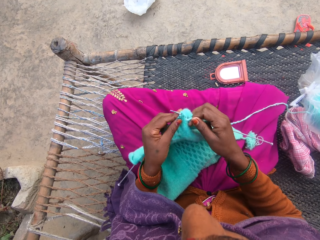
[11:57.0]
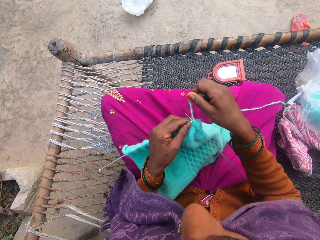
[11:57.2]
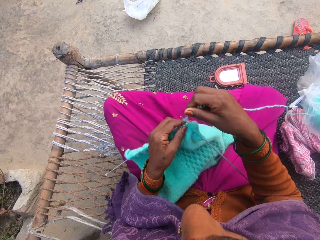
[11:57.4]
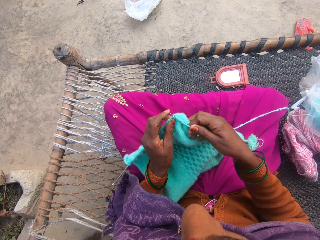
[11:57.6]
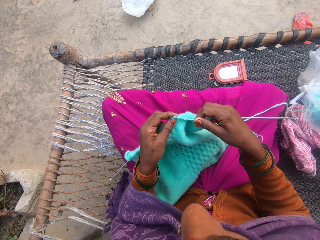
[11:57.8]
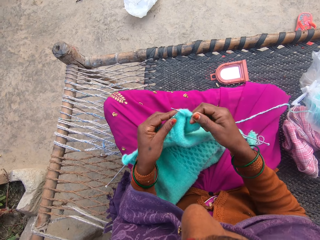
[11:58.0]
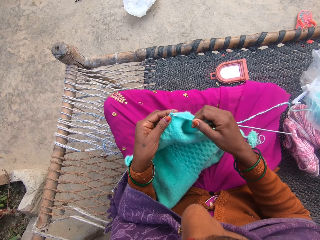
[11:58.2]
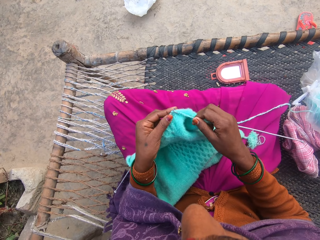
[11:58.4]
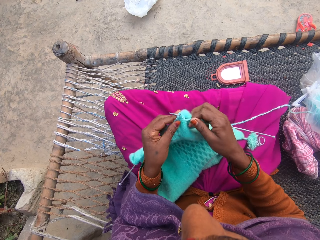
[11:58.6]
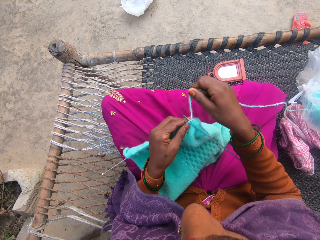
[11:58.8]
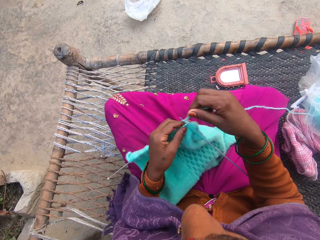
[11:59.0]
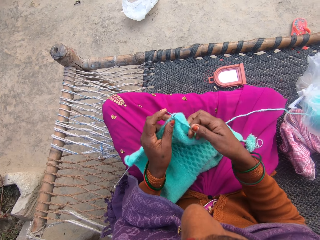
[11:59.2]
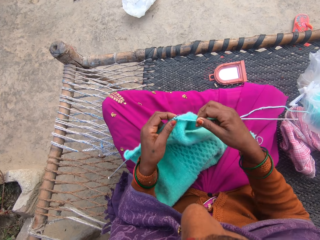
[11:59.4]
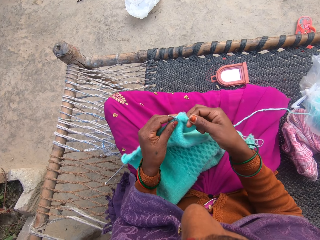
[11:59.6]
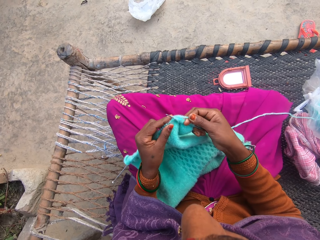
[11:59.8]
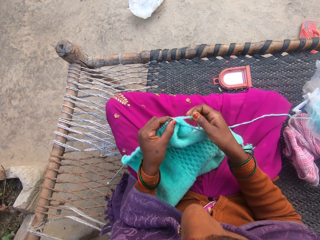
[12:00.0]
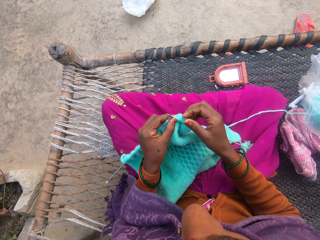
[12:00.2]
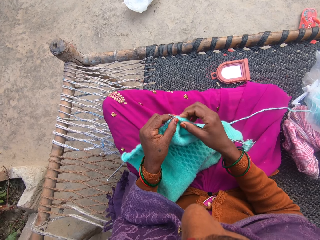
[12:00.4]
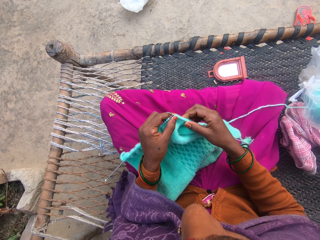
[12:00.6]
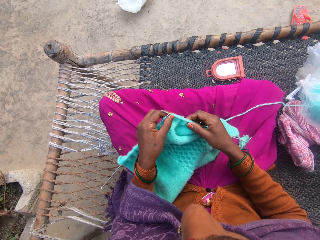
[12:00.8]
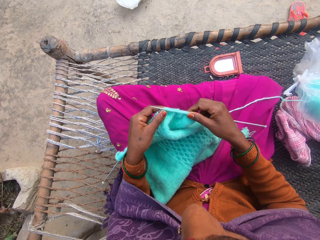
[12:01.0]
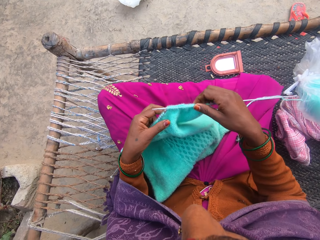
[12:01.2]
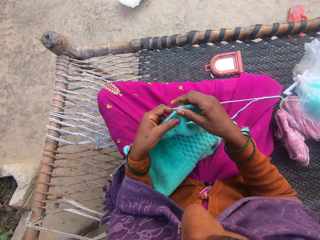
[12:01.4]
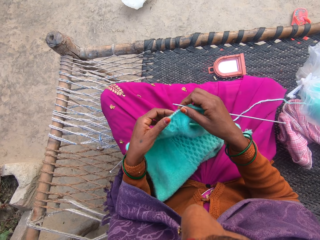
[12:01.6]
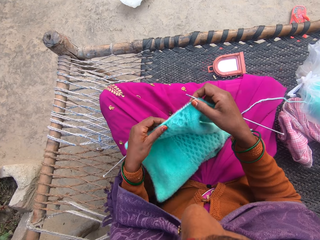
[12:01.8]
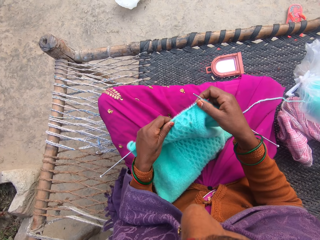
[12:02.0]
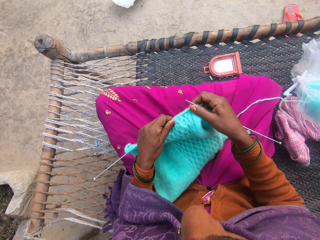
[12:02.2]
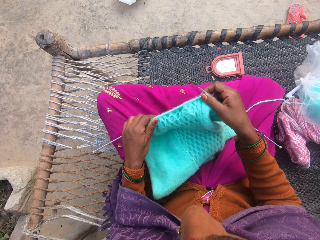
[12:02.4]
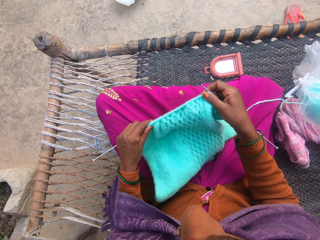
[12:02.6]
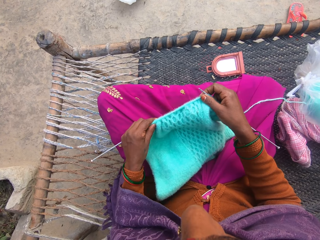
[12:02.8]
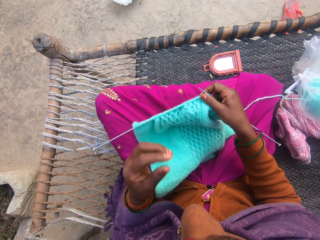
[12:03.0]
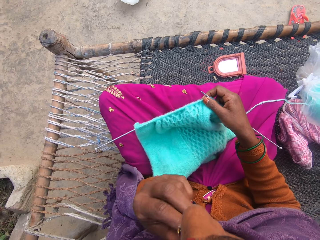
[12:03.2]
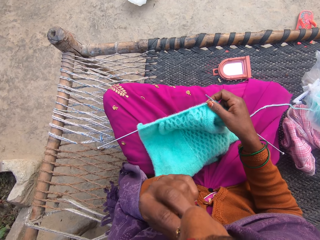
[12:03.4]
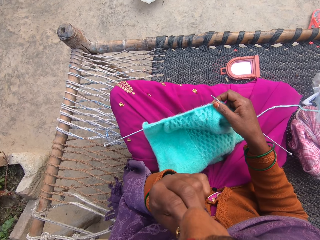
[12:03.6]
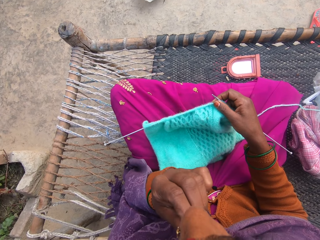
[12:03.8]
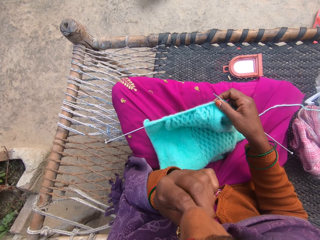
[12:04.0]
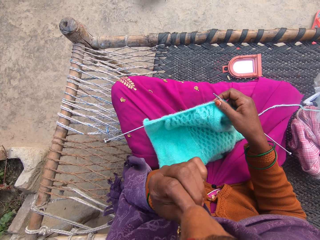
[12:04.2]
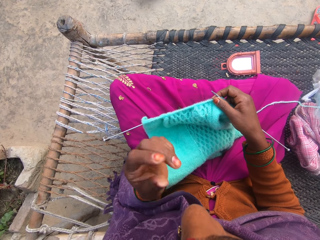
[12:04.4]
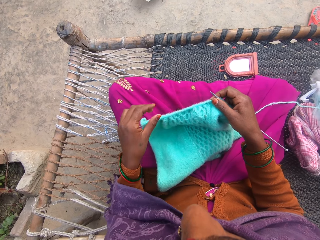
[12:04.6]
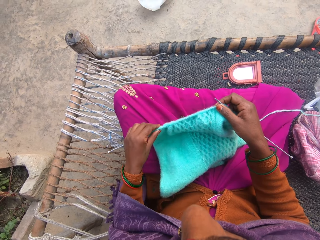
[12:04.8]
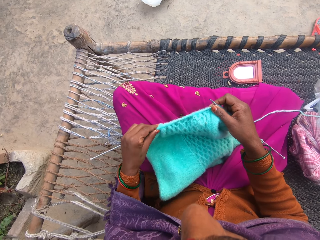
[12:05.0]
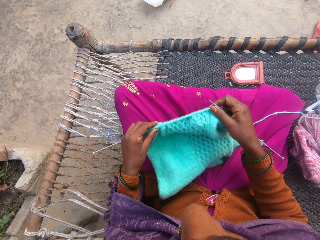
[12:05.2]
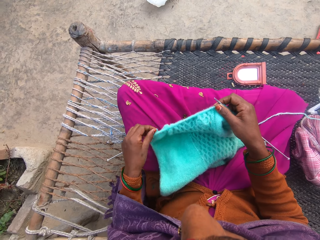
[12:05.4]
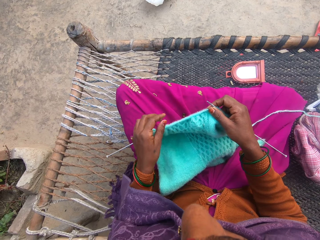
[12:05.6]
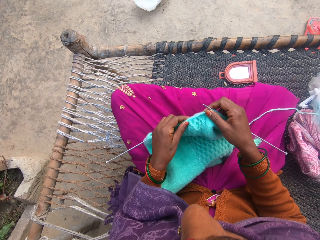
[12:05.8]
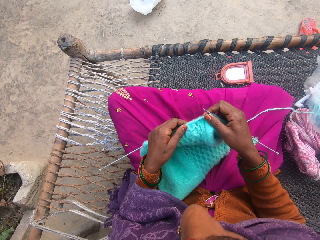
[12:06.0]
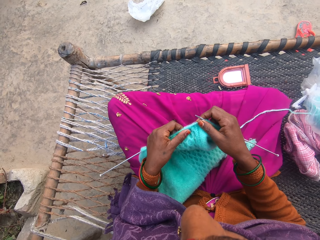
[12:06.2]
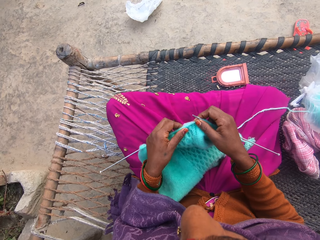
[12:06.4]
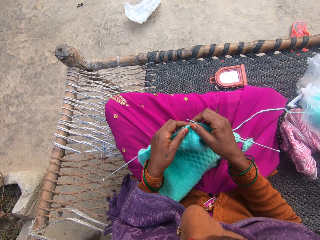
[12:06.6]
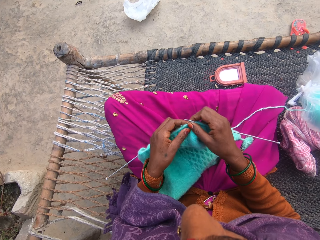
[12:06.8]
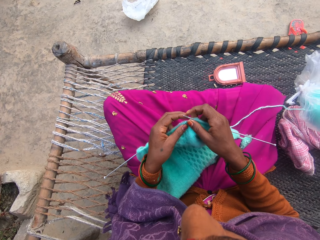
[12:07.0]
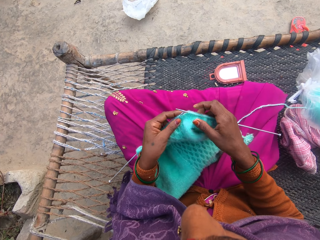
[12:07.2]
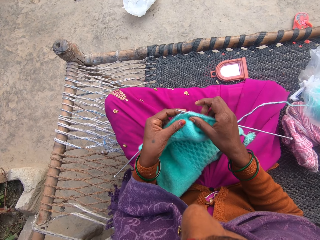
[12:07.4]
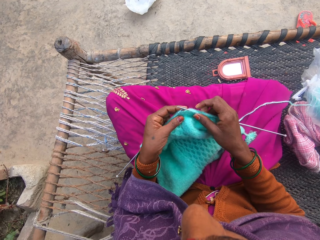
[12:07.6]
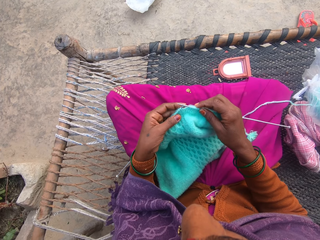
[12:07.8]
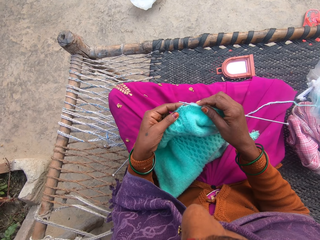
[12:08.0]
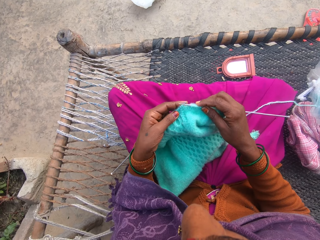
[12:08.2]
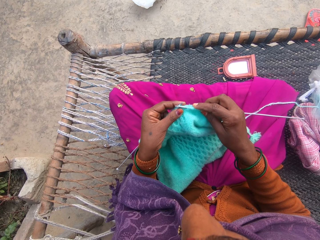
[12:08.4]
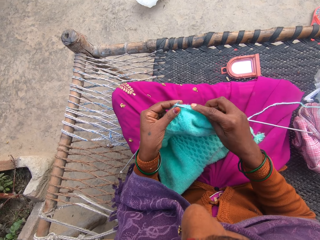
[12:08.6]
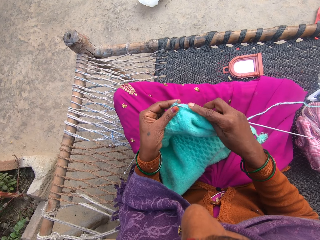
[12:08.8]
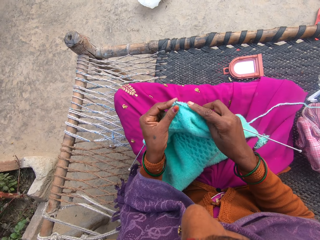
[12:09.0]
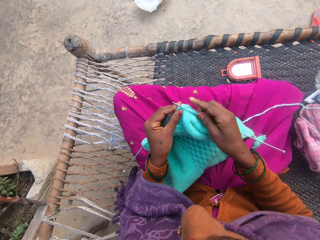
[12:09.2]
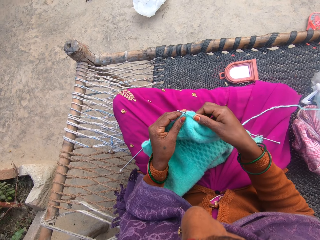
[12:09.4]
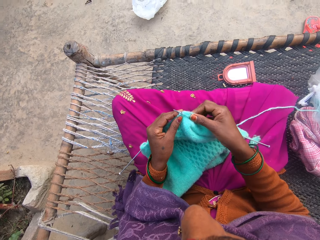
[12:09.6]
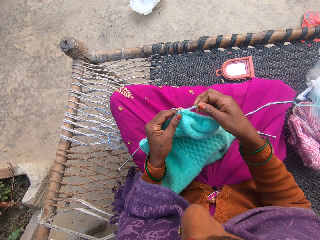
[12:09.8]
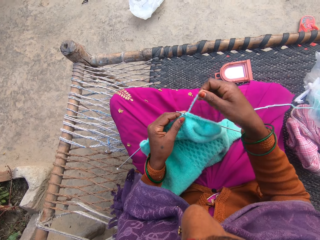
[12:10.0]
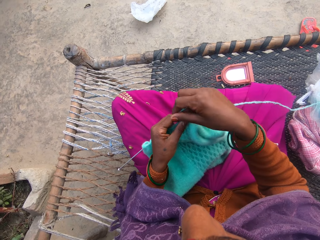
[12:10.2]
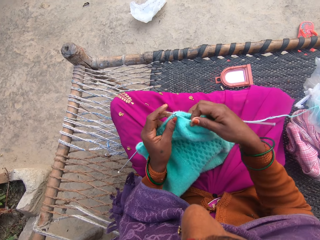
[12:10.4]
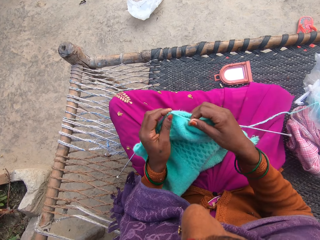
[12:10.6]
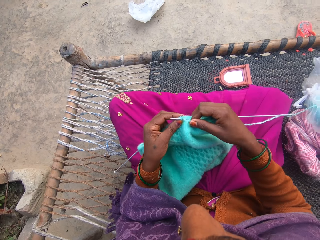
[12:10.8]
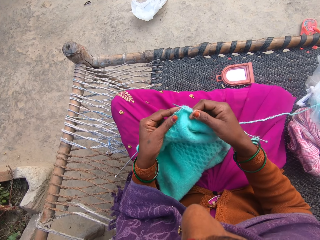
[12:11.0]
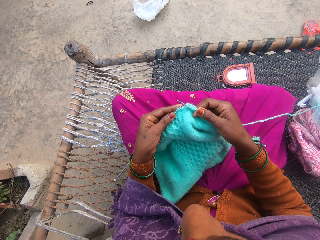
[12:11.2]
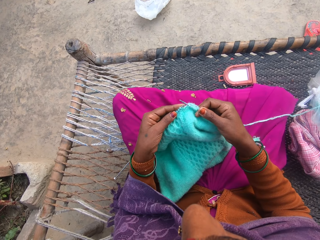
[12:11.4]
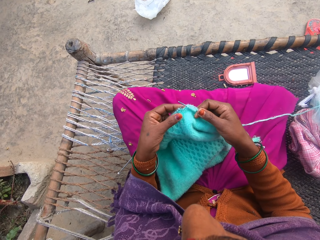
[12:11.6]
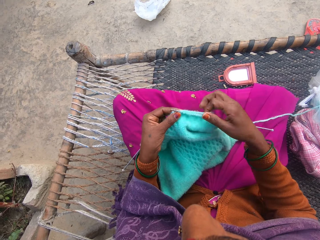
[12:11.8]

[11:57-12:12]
The camera wearer adjusts the yarn with her hand. She touches her face with her left hand. She knits the cloth with the pair of knitting needles and the yarn in both hands. She adjusts the yarn with her hand. She knits the yarn with the knitting needles.

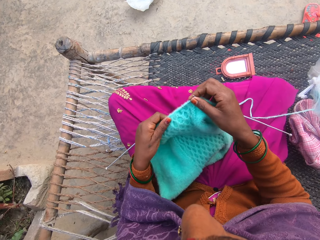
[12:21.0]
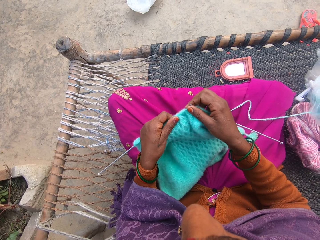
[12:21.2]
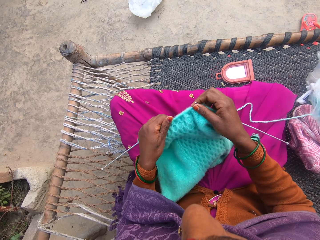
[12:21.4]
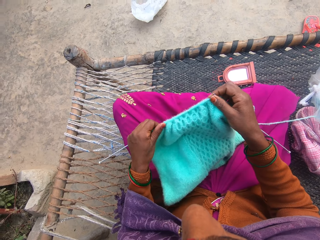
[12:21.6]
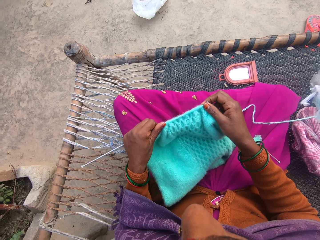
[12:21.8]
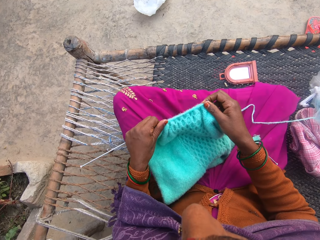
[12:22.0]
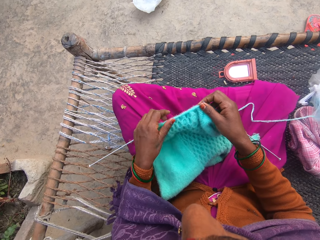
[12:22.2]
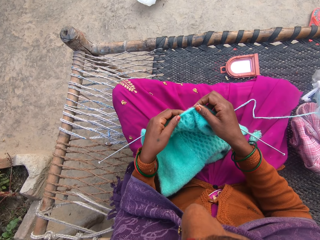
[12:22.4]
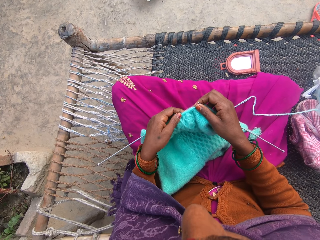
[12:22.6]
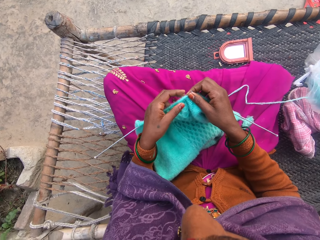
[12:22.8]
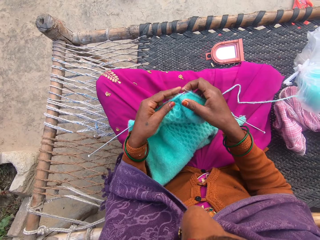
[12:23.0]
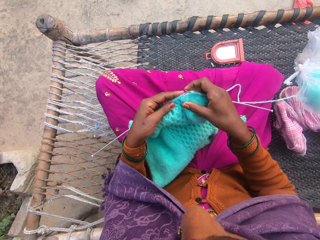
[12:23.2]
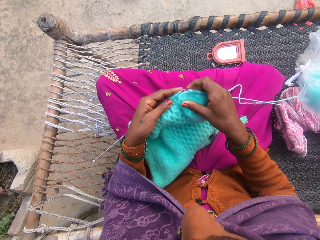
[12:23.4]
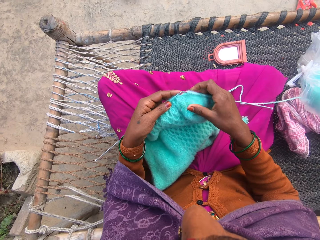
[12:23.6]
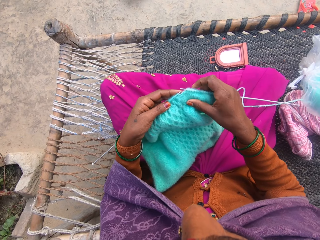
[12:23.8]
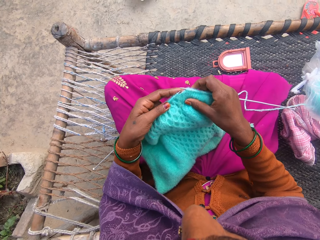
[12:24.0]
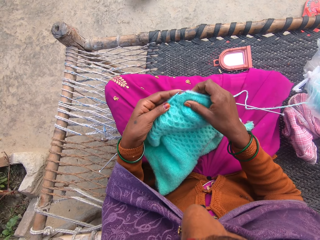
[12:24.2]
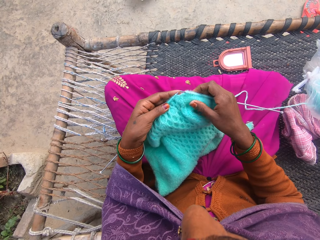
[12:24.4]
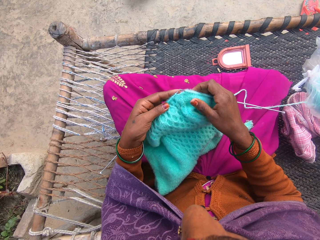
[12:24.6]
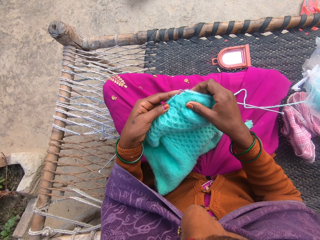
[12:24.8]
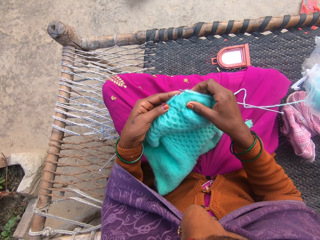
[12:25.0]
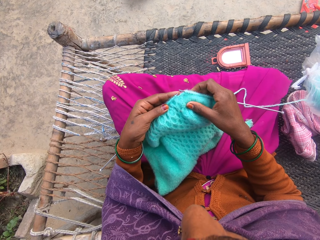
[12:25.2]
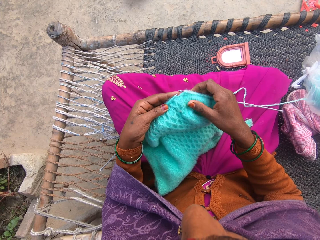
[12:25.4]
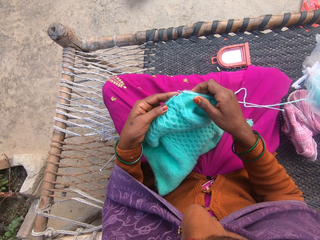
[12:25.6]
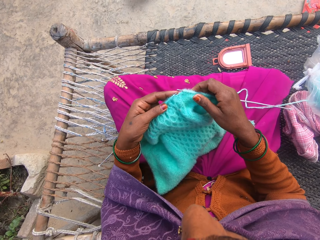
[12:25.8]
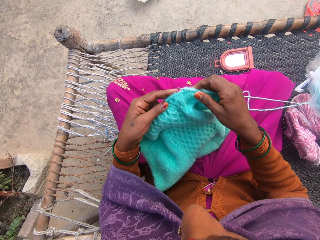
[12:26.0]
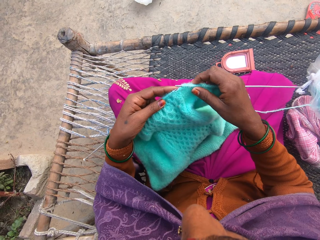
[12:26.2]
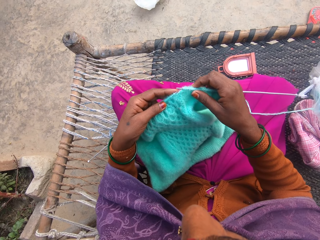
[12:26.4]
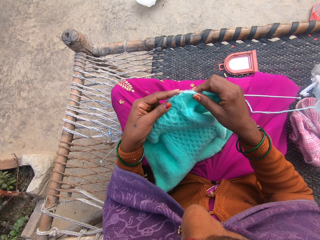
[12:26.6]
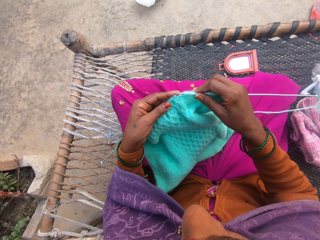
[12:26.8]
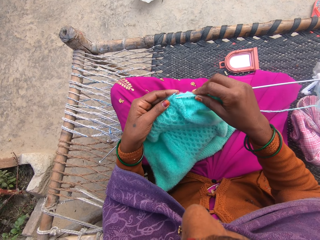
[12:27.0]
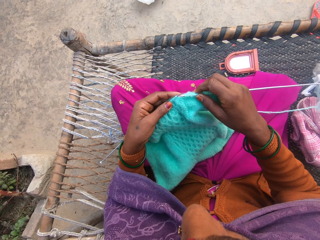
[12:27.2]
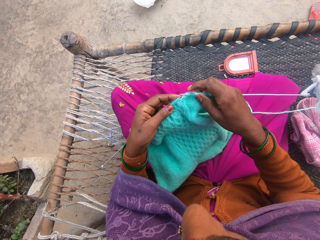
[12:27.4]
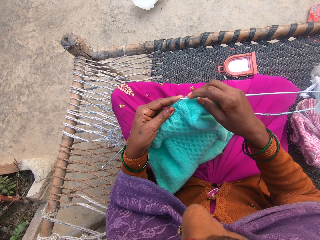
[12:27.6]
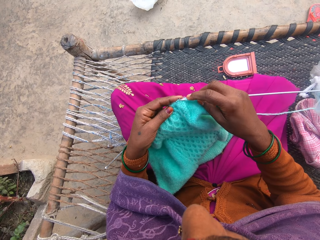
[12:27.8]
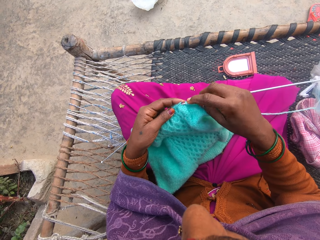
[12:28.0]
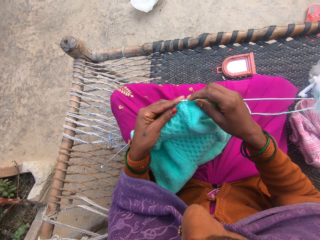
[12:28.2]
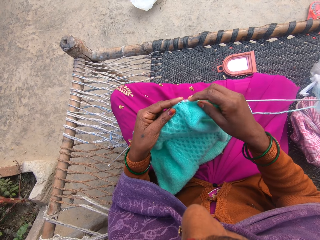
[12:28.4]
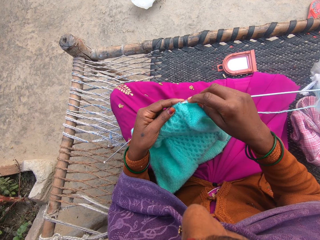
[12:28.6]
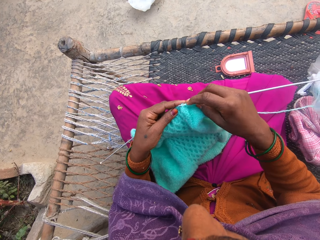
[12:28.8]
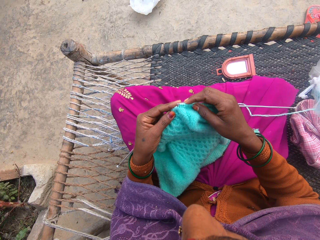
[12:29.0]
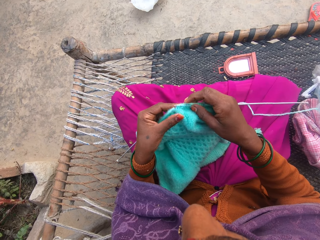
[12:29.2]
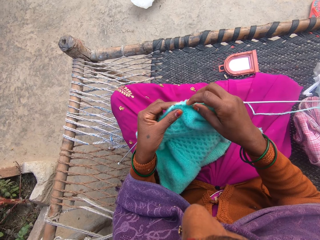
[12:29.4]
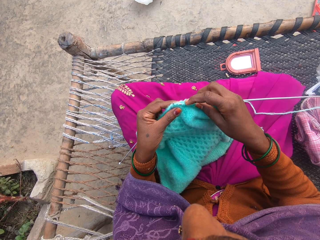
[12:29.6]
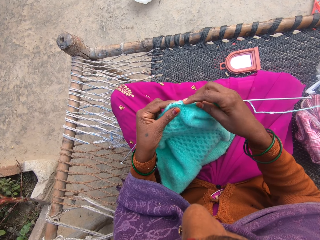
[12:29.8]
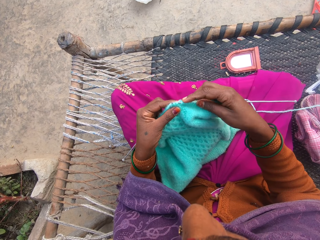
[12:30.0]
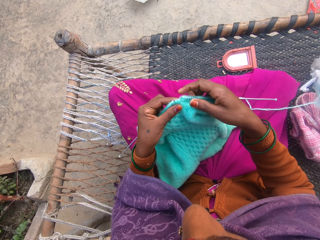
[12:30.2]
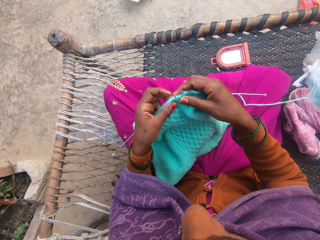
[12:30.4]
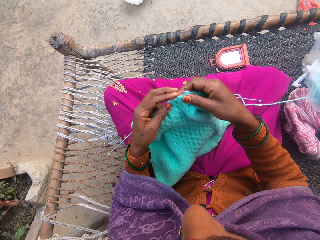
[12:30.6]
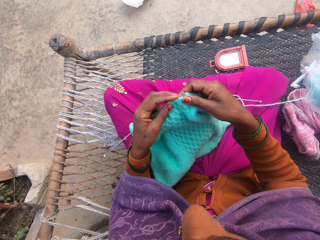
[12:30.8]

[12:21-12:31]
The camera wearer adjusts the yarn with a hand. They converse with a male.
